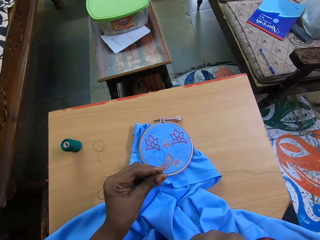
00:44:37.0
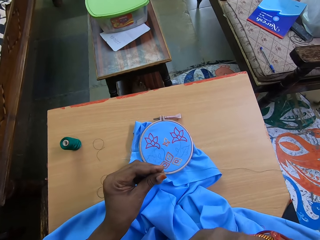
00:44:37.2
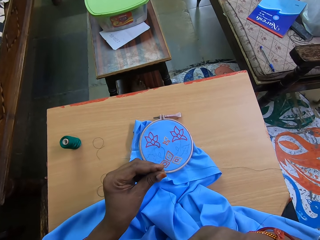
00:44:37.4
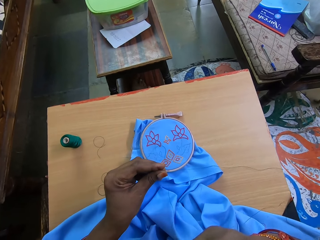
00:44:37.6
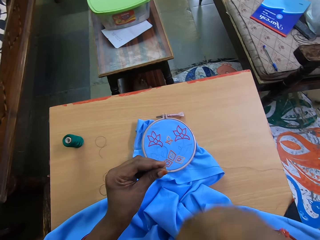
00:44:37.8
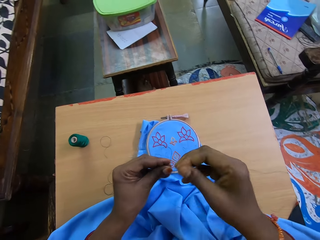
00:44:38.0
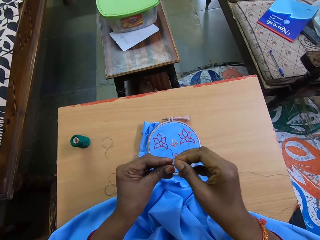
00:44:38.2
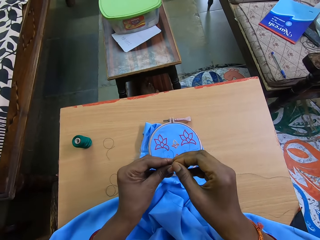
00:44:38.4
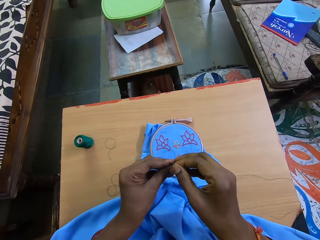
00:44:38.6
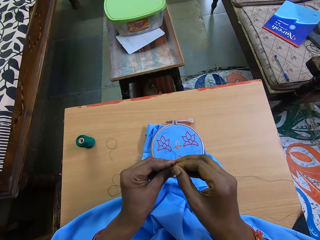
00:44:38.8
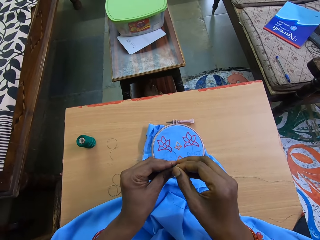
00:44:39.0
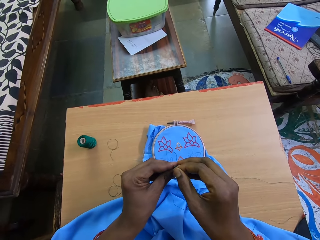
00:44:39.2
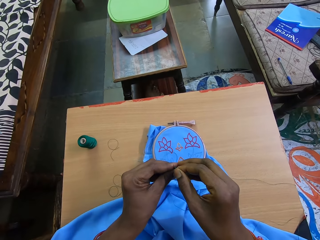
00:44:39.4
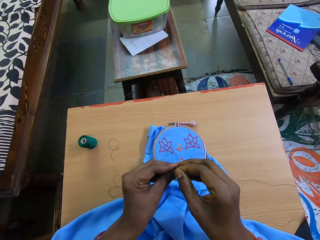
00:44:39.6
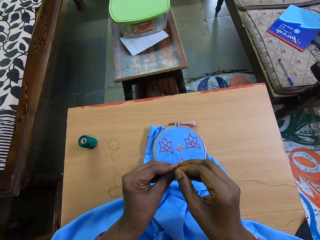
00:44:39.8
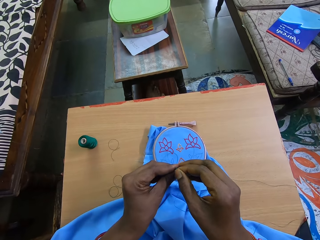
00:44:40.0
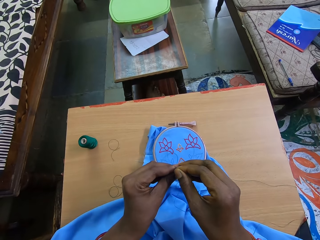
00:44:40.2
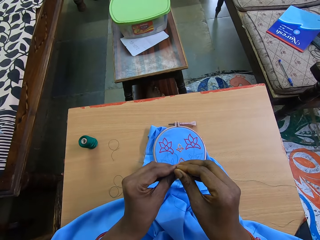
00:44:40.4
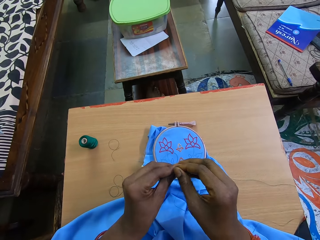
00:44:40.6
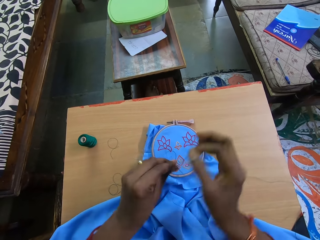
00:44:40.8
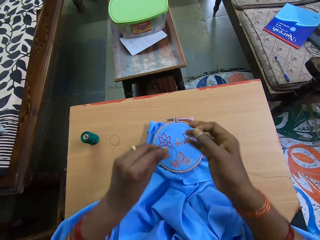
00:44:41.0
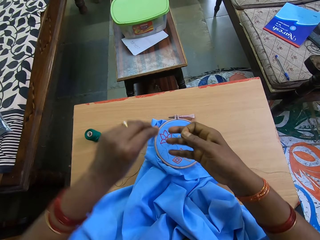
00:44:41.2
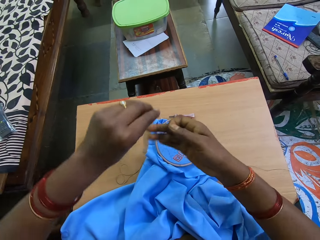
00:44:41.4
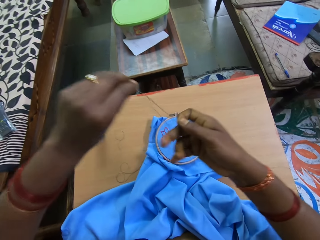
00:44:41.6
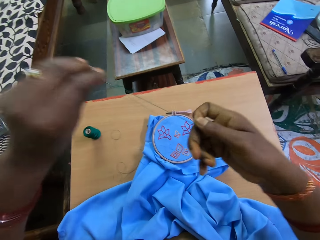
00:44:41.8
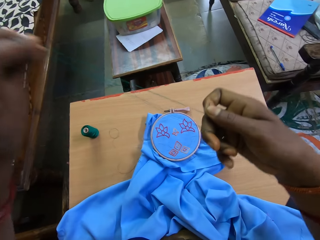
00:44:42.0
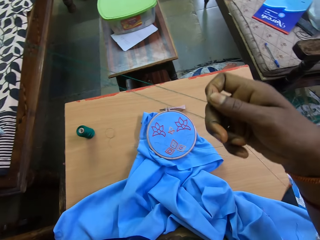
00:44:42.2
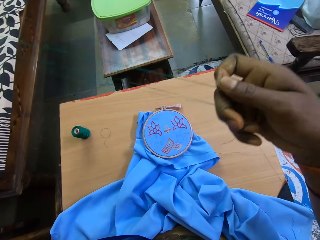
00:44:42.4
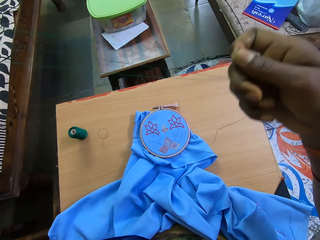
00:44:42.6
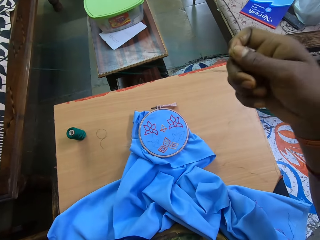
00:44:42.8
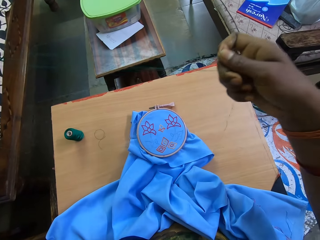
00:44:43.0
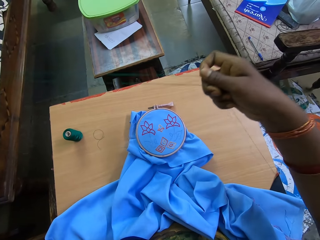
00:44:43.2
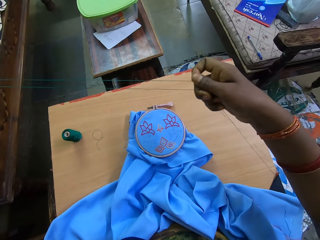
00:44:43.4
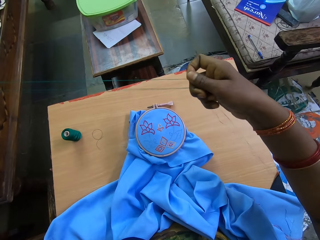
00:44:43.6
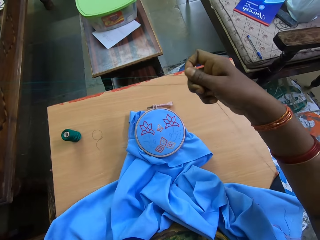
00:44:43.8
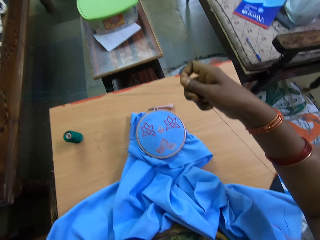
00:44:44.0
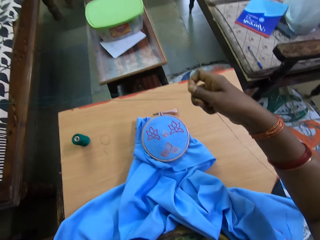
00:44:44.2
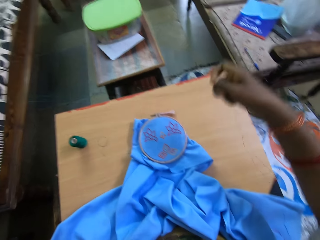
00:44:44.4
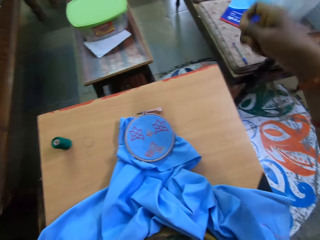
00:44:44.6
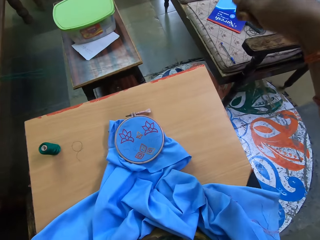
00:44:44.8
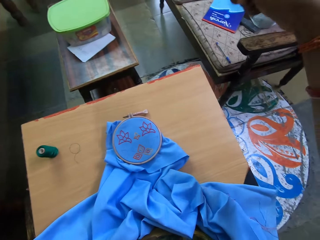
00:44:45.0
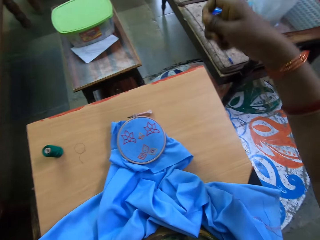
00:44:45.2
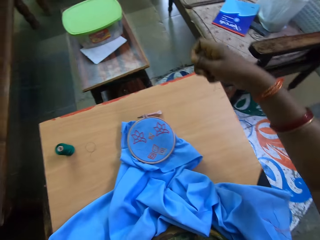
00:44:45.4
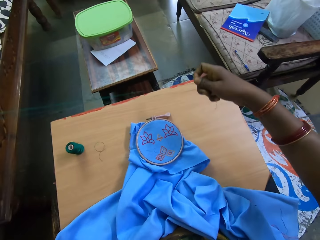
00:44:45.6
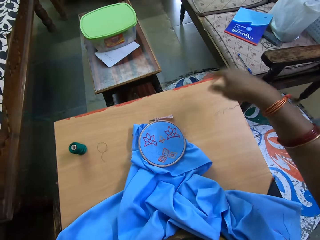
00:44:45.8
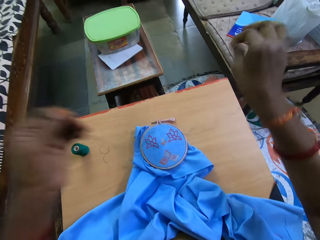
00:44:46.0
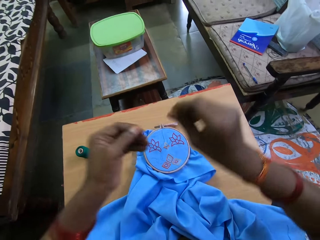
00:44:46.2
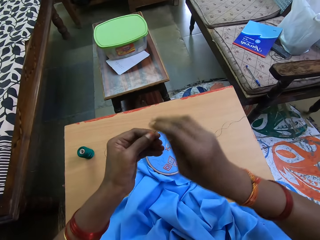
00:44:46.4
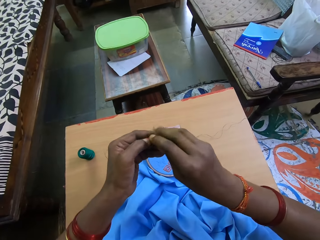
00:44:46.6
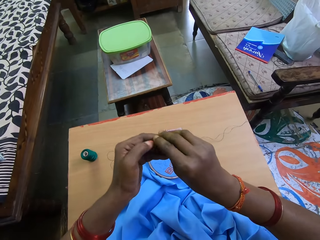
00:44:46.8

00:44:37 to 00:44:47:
The camera wearer pulls the thread through the needle.

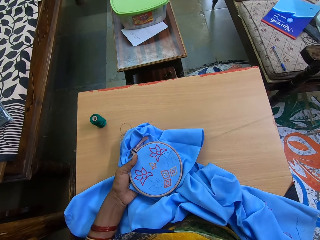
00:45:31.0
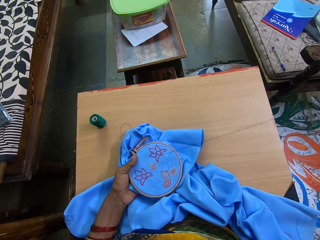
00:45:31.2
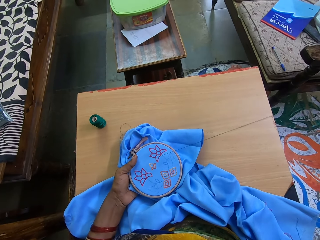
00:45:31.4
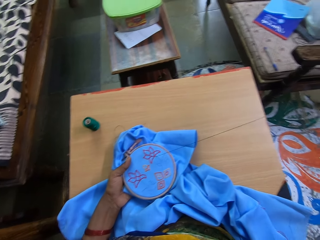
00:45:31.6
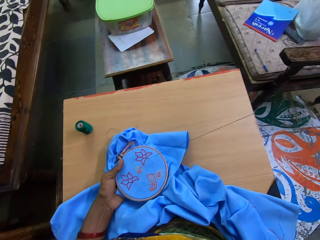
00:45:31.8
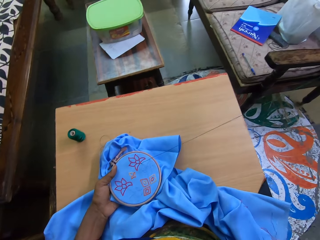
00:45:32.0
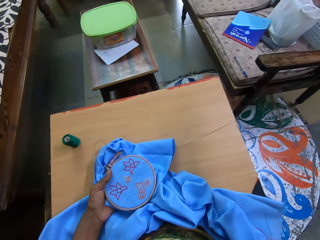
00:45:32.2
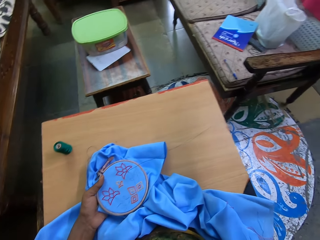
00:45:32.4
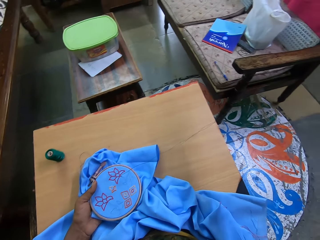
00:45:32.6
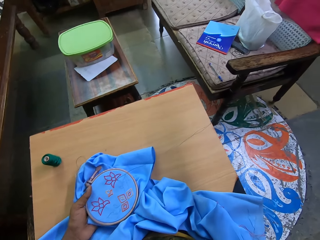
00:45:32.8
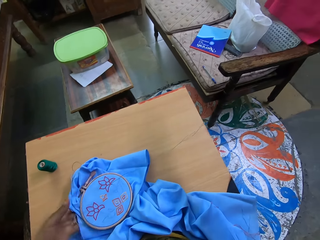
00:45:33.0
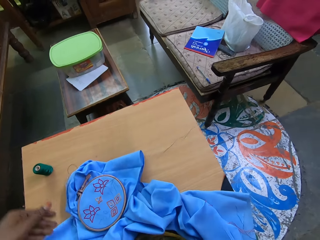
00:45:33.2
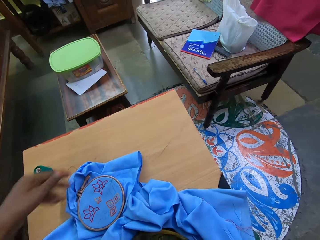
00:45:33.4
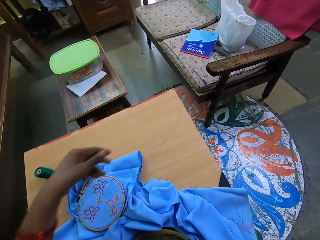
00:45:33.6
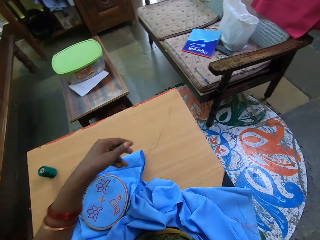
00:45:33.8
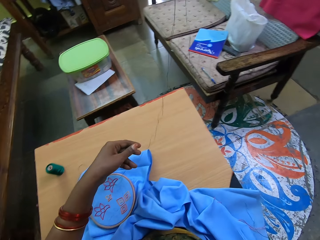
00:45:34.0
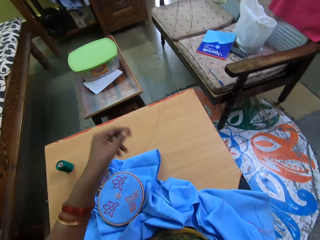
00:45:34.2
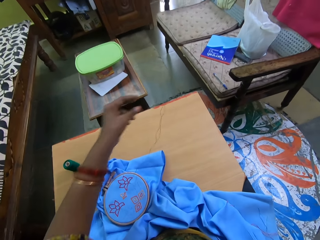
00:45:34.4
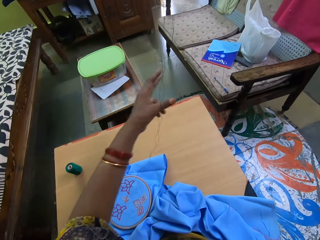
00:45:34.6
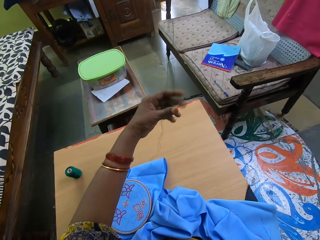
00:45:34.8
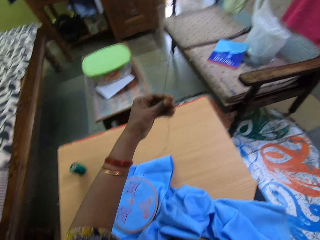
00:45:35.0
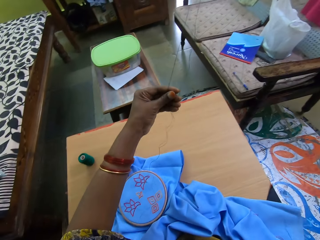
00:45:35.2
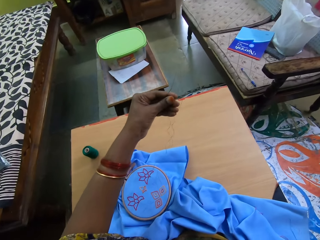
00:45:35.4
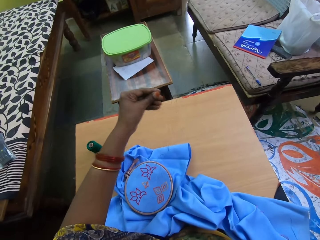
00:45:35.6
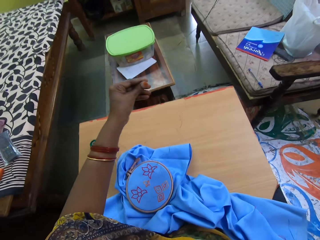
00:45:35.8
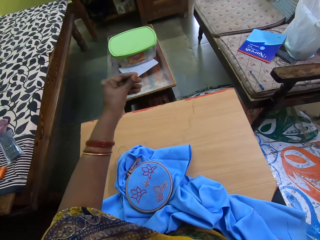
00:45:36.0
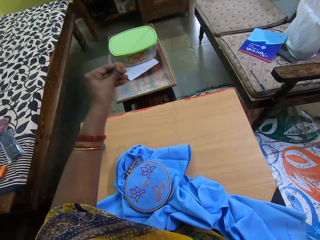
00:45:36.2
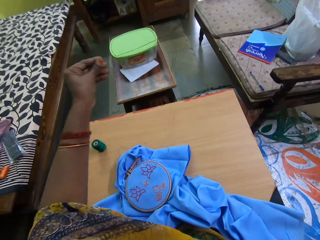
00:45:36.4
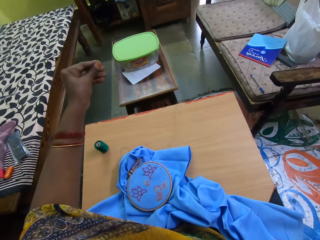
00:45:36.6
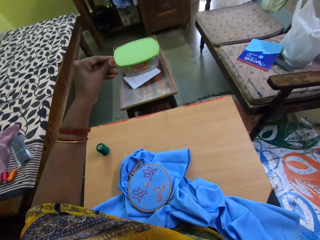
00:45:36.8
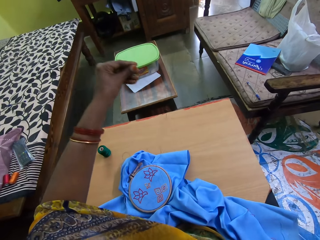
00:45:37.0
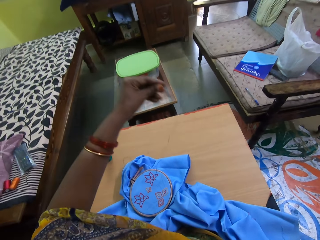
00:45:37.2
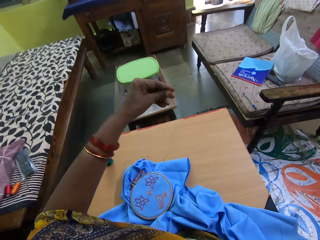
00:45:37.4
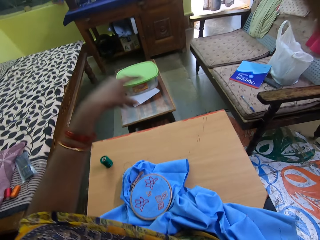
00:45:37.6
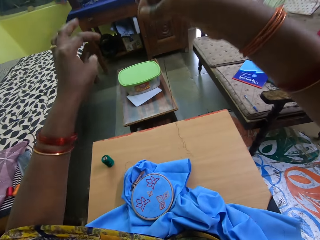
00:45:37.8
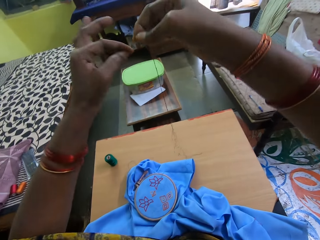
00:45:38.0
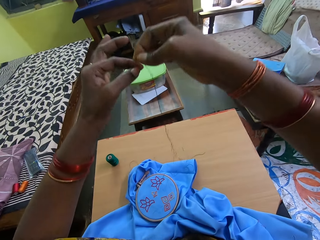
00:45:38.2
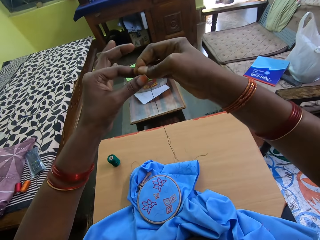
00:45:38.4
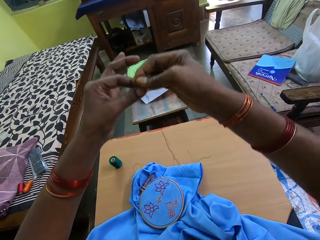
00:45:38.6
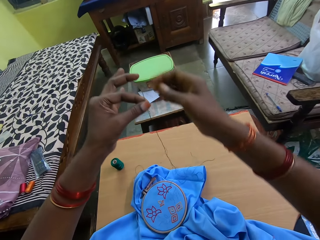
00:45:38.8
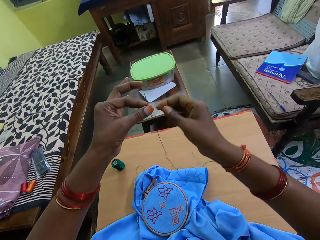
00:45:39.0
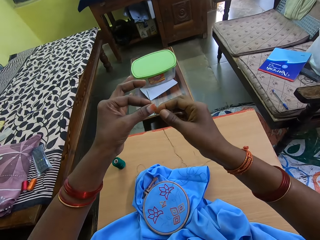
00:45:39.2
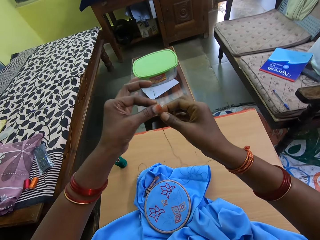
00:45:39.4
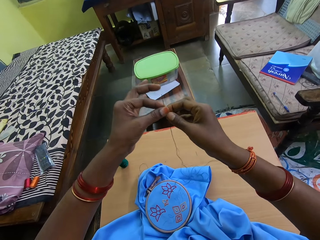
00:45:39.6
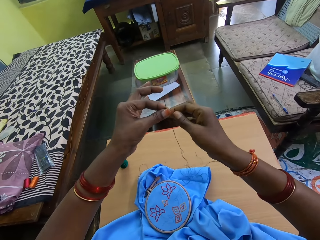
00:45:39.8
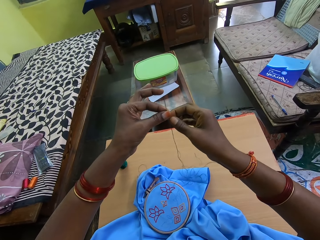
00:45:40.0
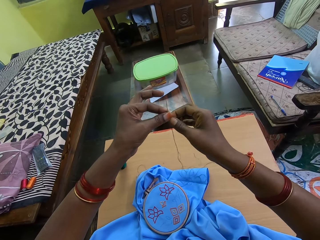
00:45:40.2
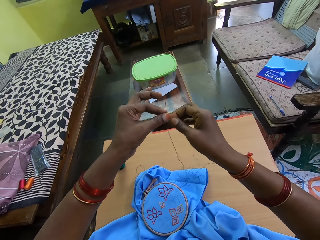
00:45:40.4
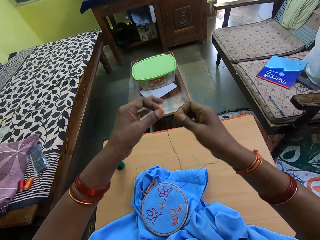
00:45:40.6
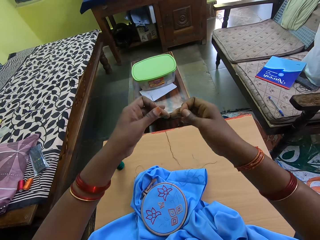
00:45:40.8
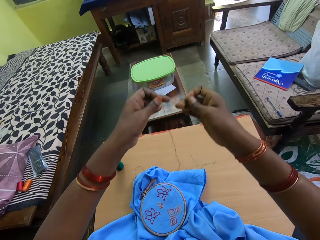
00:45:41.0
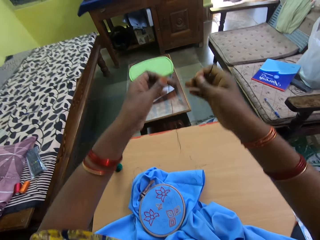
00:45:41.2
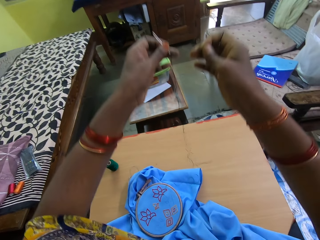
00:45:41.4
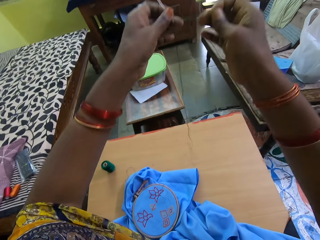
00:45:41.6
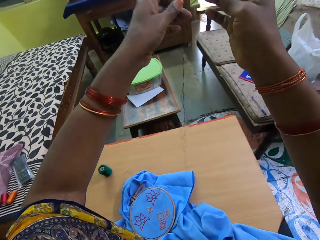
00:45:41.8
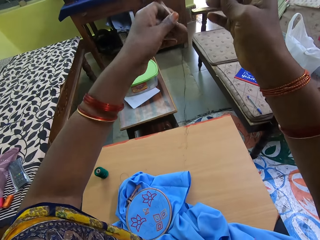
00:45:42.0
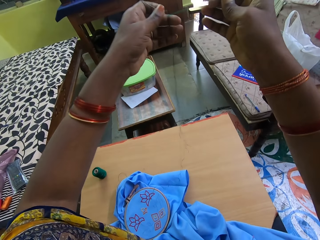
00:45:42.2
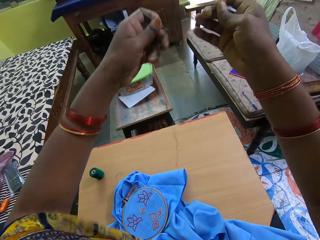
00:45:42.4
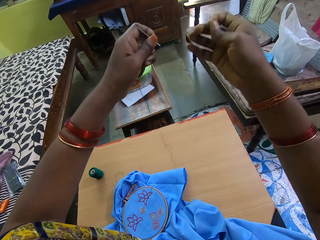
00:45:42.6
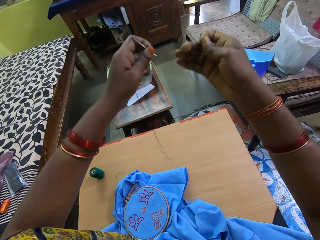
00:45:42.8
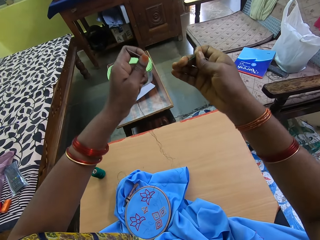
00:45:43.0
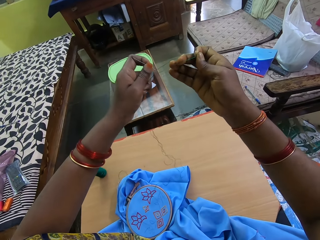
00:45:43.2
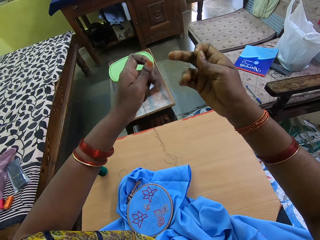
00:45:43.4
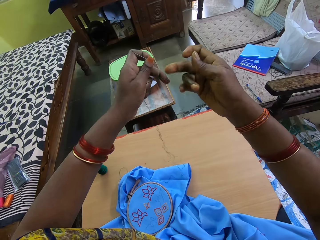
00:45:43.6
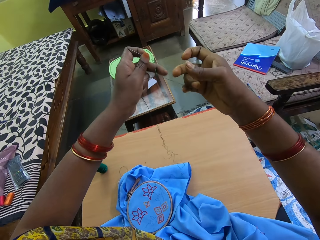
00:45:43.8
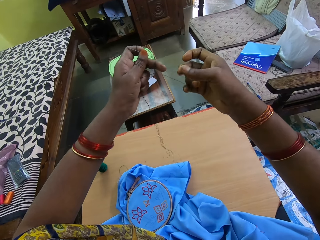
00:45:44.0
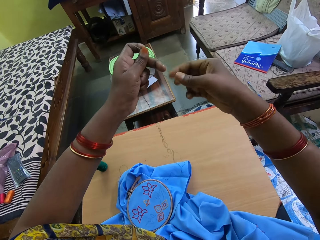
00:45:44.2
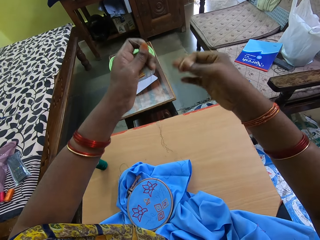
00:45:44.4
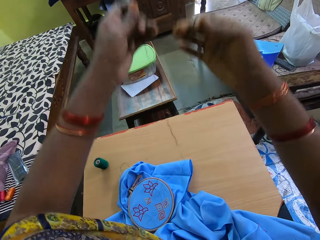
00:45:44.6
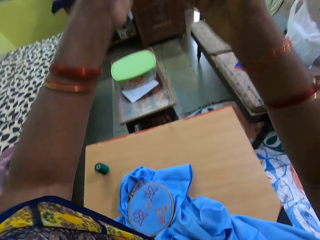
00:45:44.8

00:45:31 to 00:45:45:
The camera wearer drops the embroidery hoop on a table with her left hand. She pulls a thread in the embroidery needle with her left hand. She straightens the thread. She passes the embroidery needle from her right hand to her left hand. She detangles the thread in the embroidery needle with her right hand.
